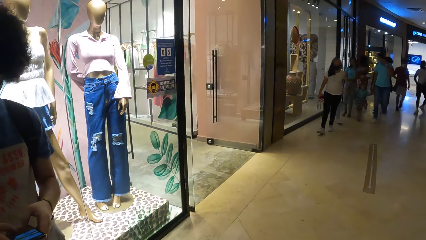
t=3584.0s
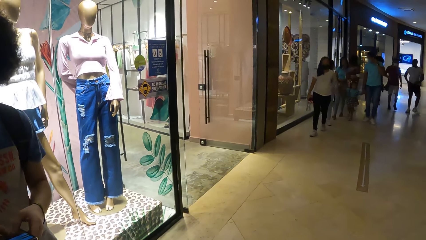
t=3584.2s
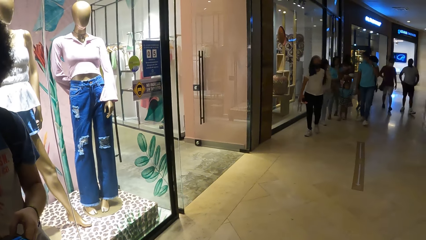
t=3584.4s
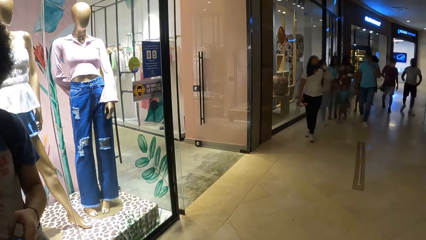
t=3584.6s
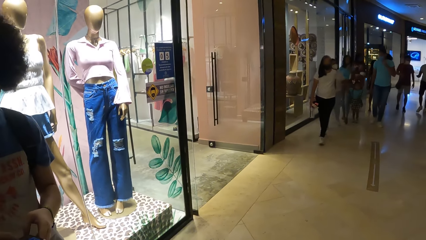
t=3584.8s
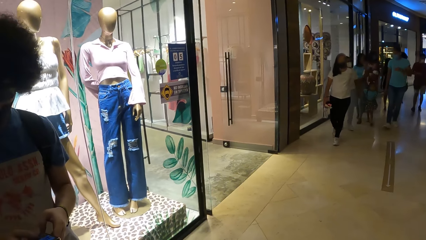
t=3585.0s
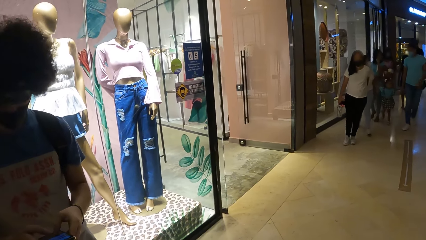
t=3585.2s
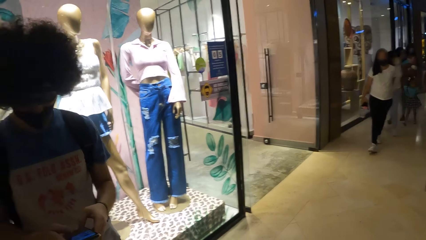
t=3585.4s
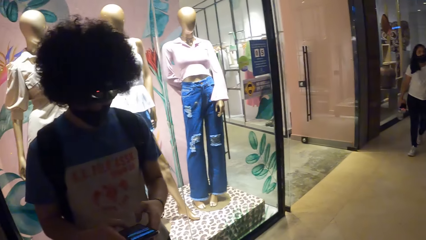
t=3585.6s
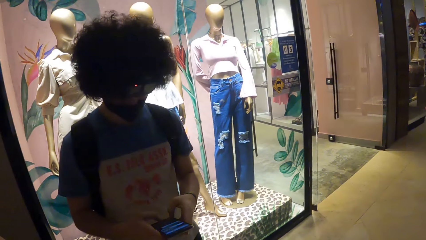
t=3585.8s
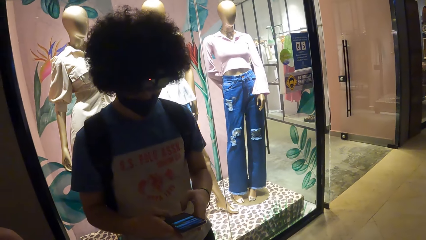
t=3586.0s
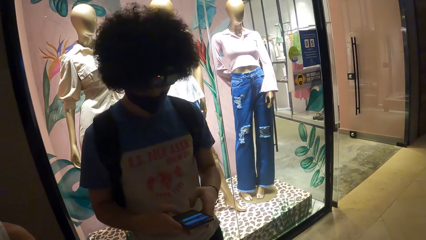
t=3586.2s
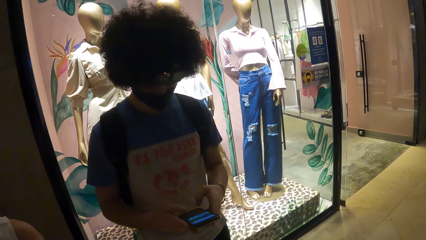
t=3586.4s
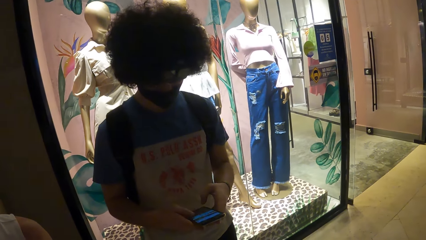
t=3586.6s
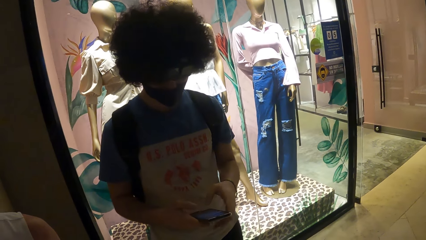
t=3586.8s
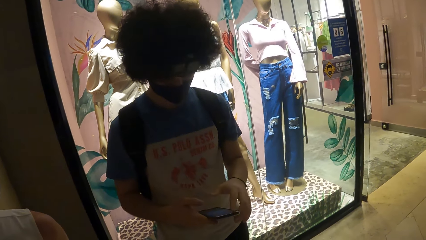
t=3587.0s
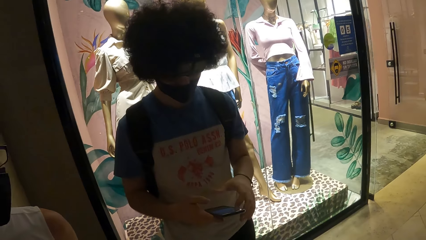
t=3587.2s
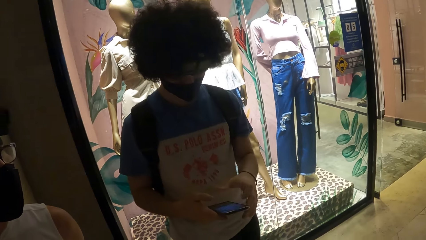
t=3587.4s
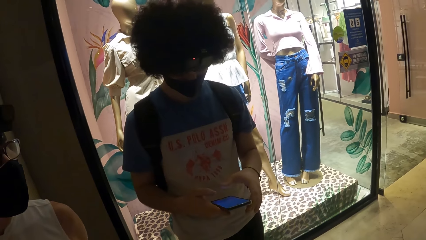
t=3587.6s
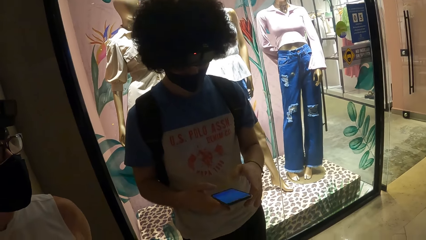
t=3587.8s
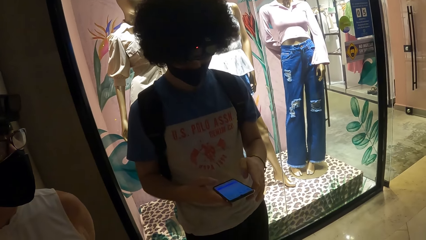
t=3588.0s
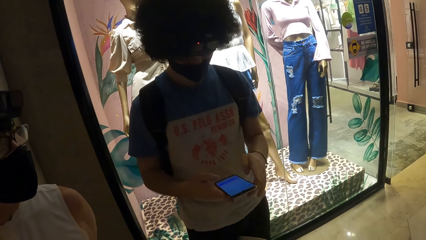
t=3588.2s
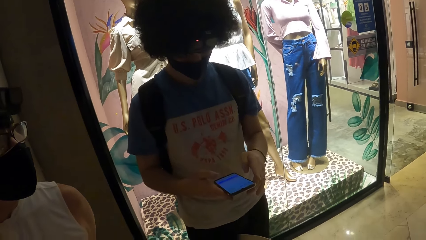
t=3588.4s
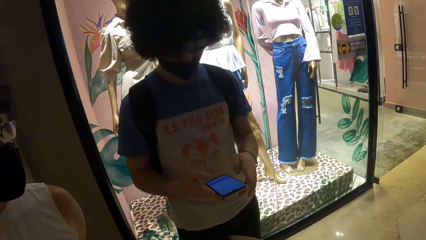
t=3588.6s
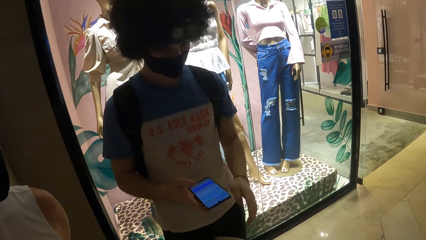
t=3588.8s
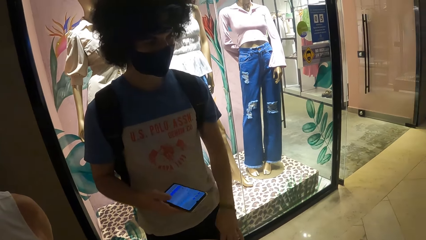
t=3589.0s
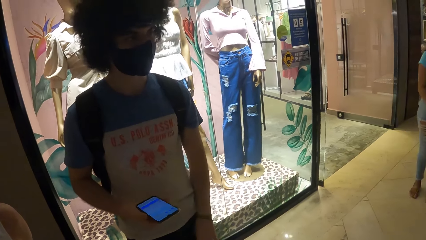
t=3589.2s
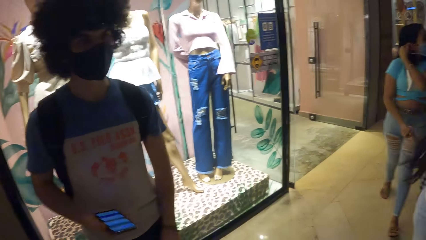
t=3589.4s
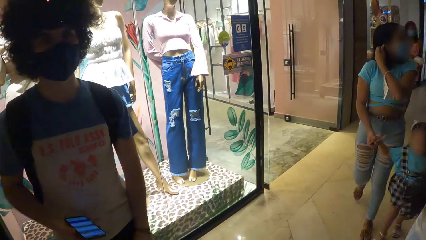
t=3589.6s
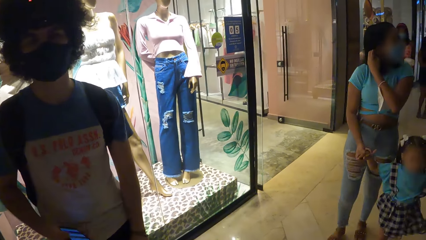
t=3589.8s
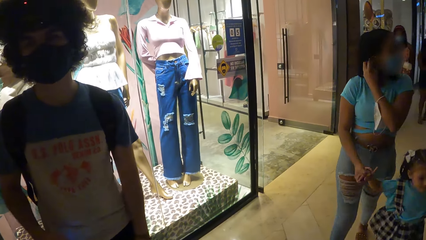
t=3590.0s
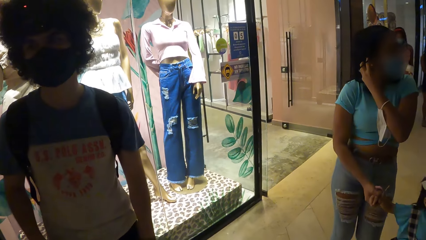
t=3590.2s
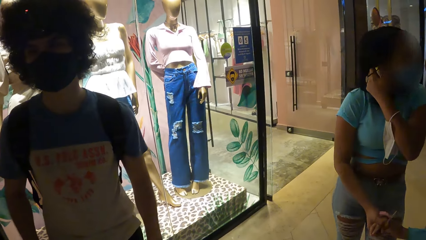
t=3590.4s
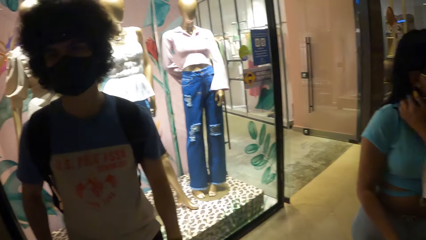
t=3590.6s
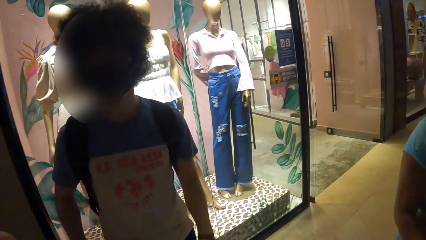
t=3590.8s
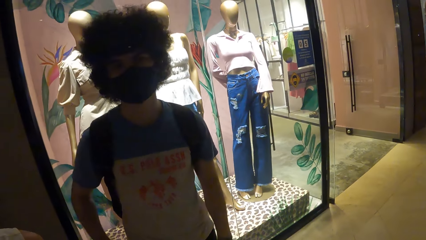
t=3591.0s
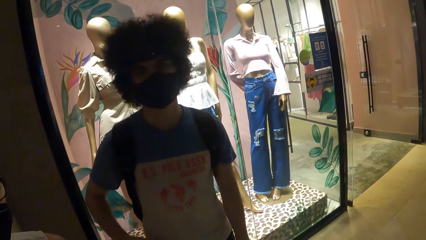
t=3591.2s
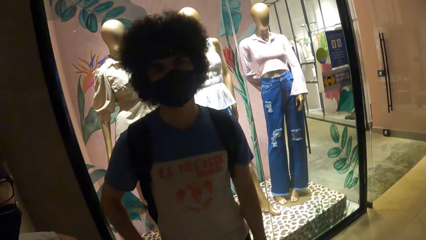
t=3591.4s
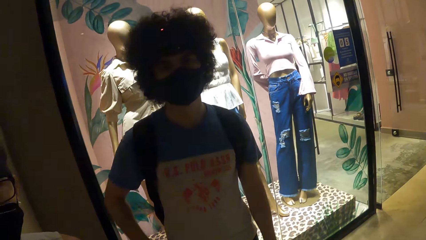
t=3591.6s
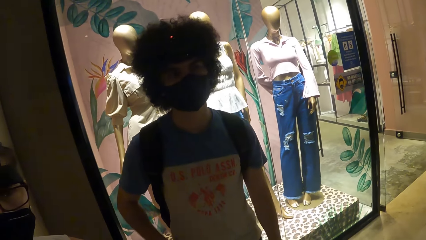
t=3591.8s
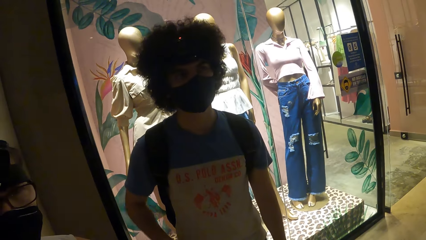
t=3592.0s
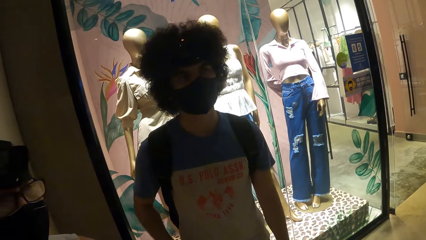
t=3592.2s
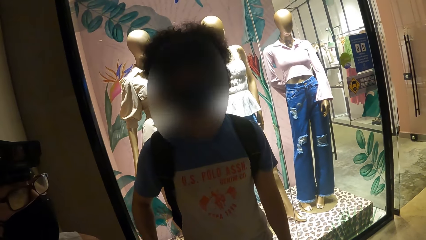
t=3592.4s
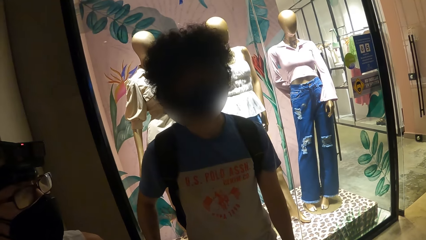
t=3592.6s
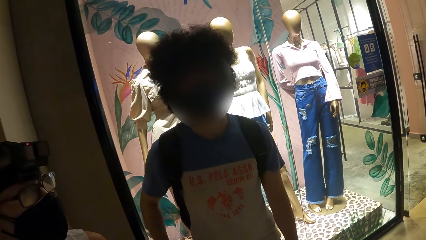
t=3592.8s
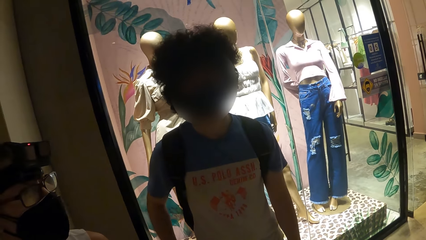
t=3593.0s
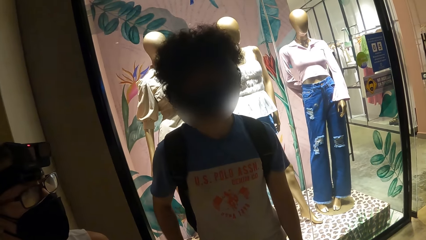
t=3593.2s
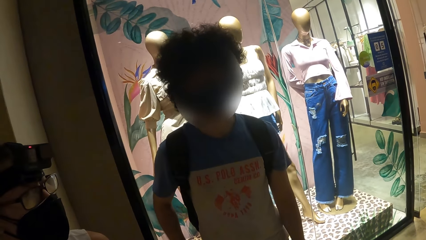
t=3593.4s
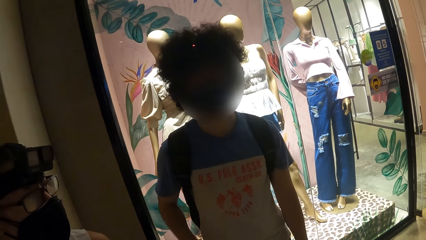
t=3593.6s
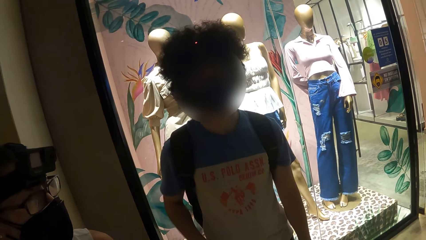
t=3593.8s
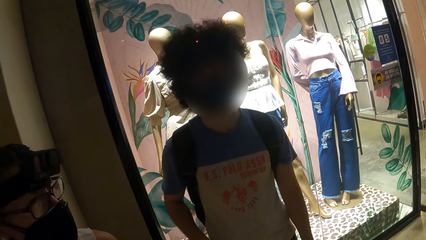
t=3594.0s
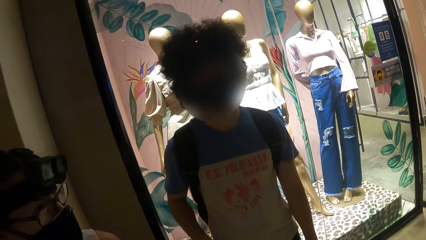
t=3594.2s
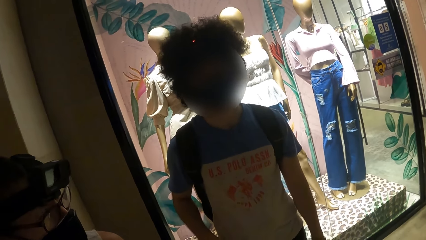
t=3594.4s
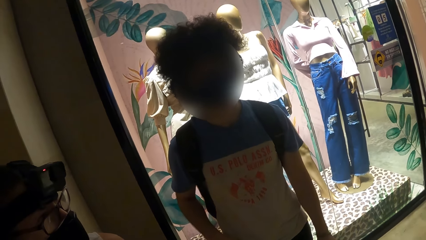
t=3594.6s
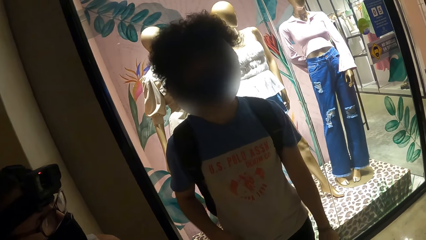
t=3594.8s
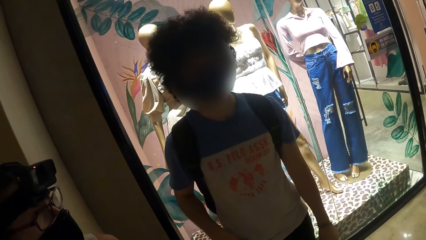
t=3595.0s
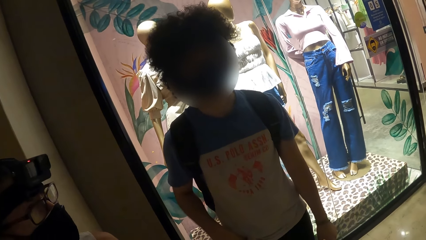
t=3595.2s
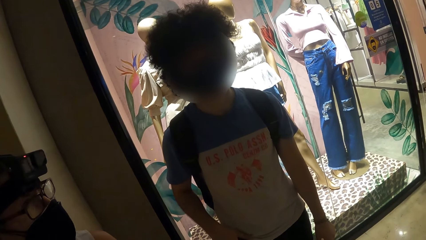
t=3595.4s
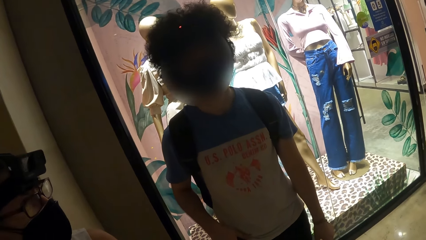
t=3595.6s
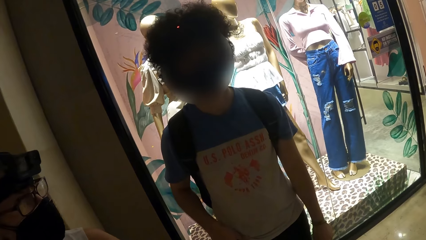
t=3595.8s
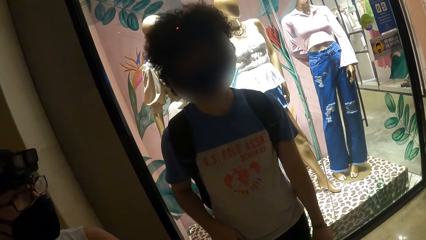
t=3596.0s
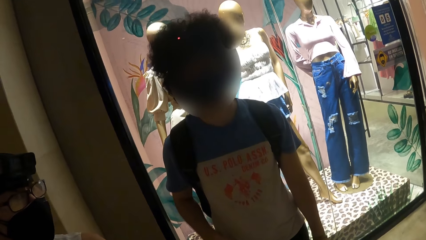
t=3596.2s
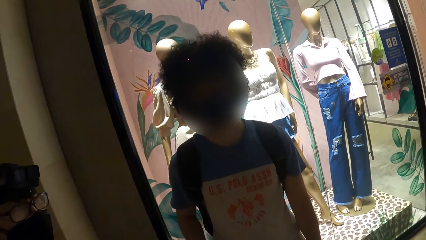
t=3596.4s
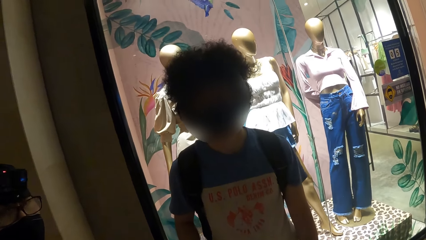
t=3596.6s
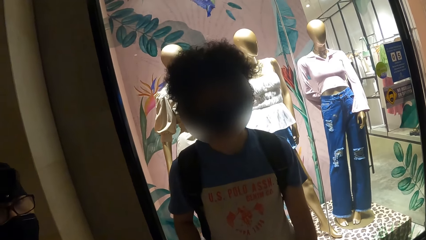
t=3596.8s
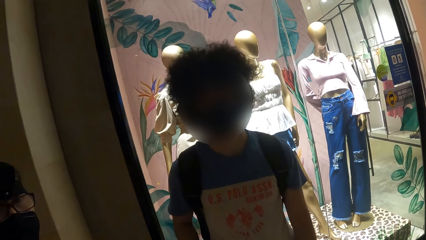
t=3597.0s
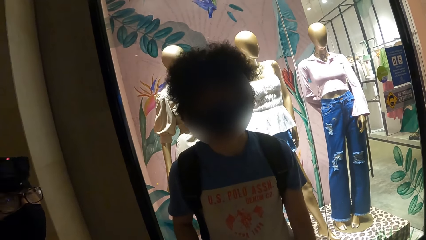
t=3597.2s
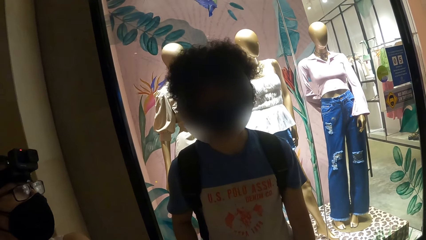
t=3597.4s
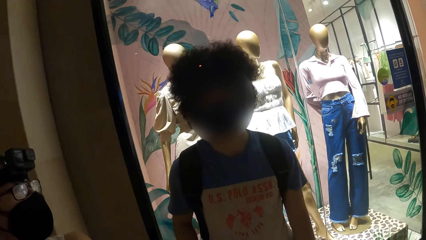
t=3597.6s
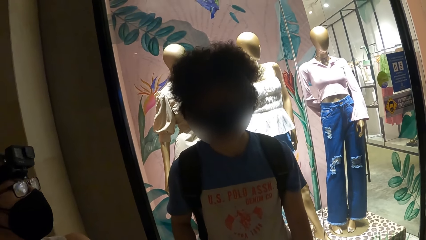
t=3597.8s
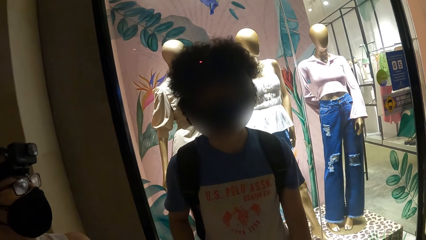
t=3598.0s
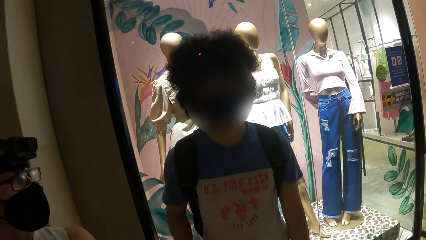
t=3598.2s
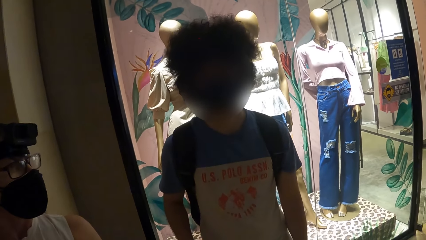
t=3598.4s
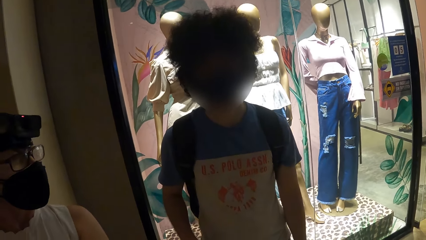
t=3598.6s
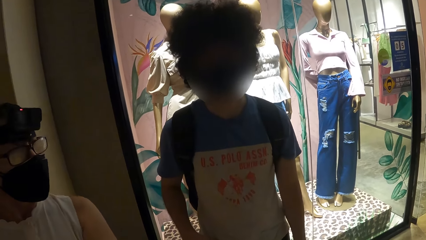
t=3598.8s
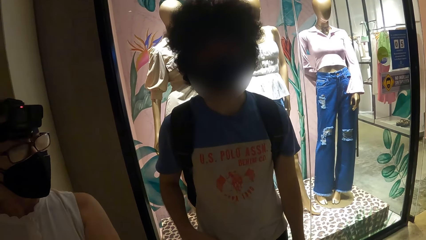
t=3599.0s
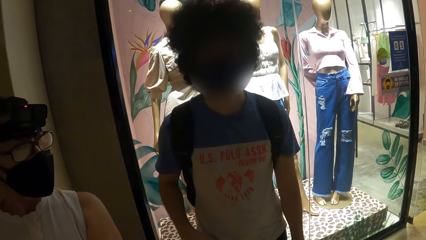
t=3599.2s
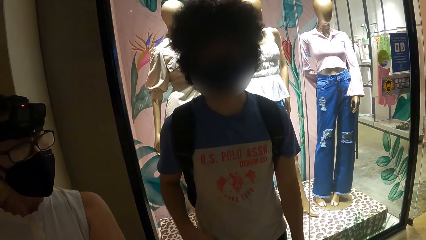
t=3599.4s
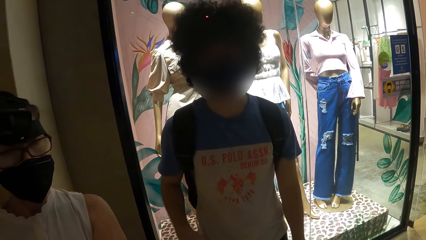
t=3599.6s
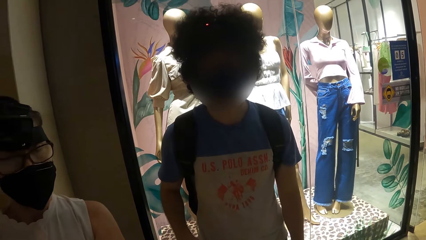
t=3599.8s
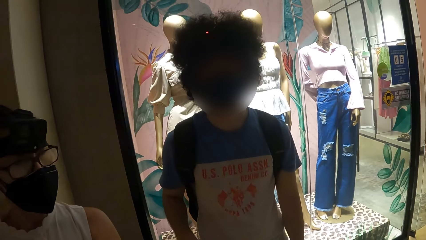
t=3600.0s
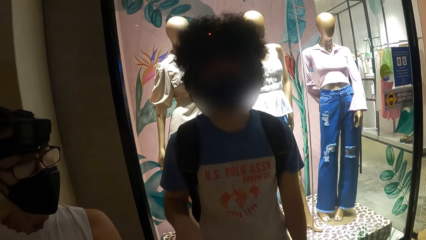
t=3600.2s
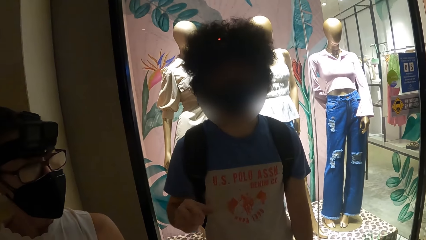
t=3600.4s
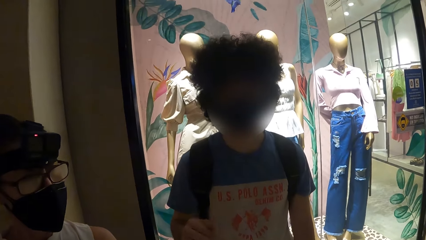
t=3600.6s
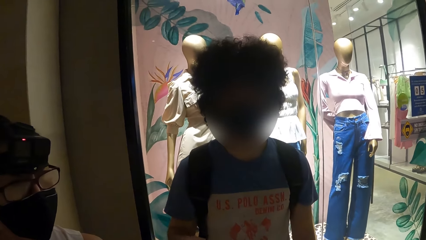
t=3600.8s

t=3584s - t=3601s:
The camera wearer looks at the fashion dummies in the display. They look at a man. The man puts the phone in the pocket. The camera wearer interacts with the man.
